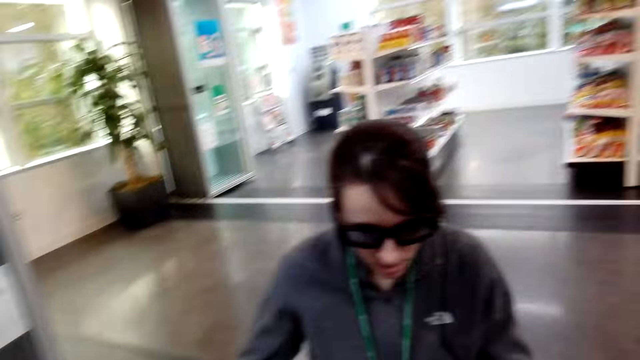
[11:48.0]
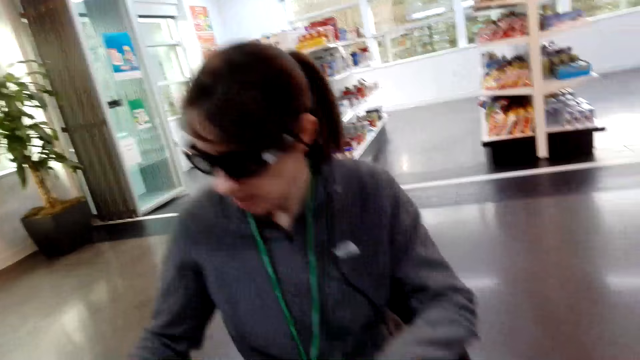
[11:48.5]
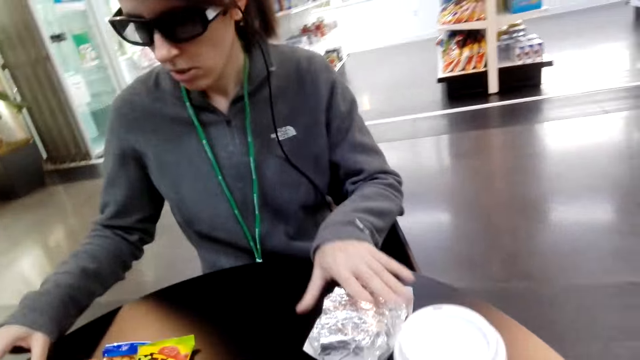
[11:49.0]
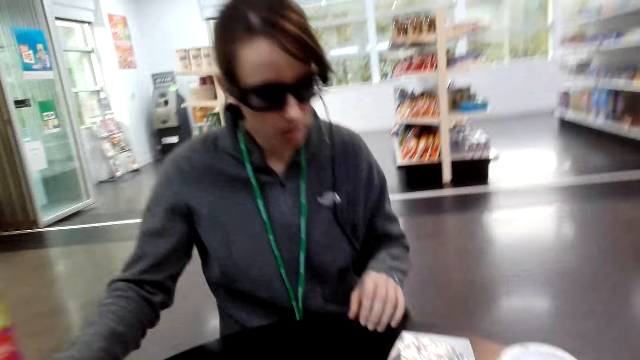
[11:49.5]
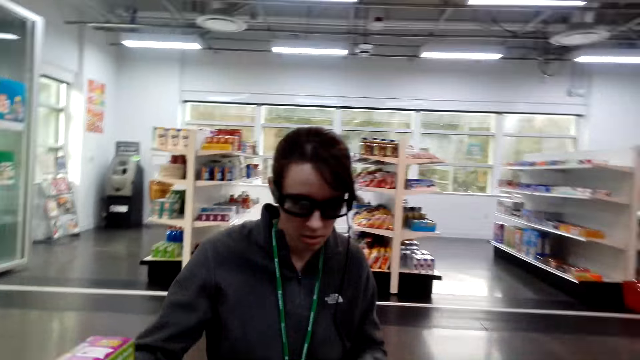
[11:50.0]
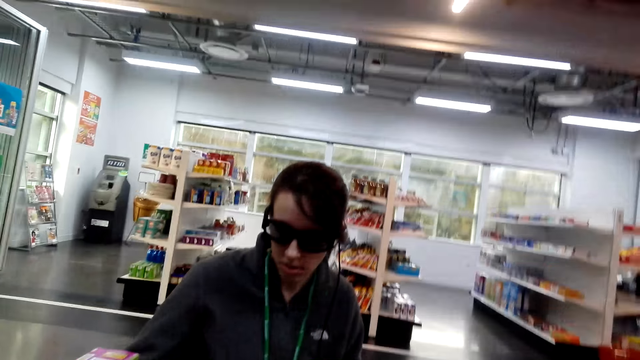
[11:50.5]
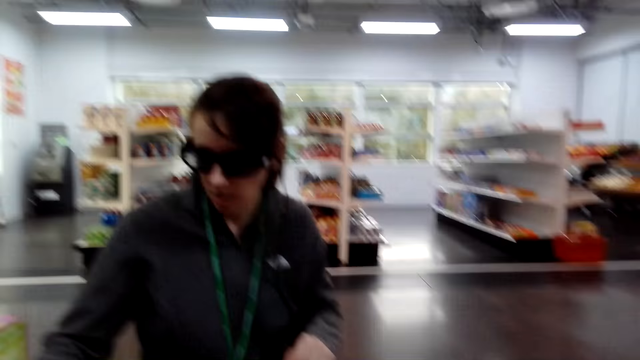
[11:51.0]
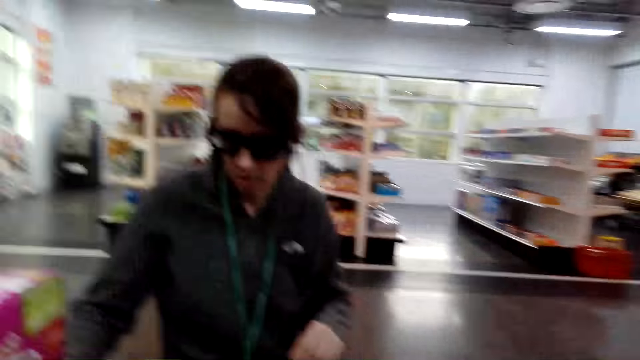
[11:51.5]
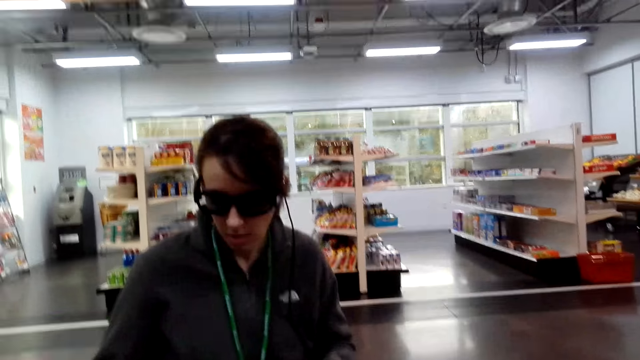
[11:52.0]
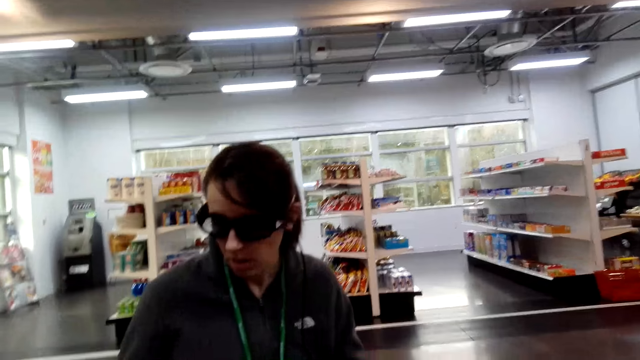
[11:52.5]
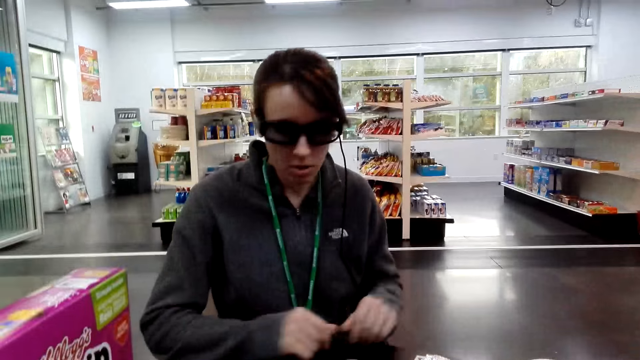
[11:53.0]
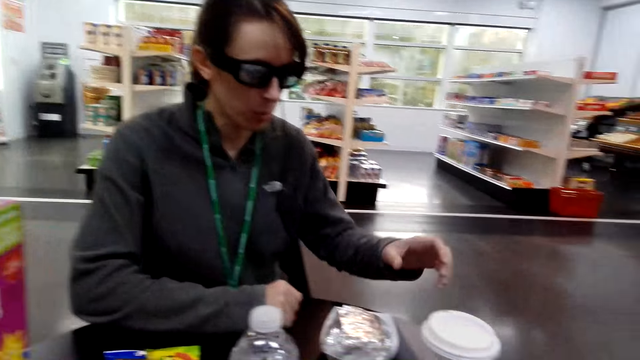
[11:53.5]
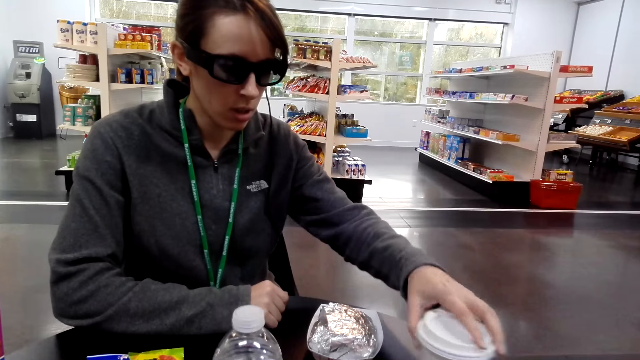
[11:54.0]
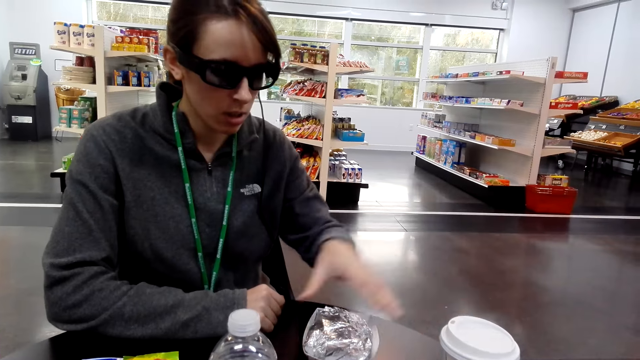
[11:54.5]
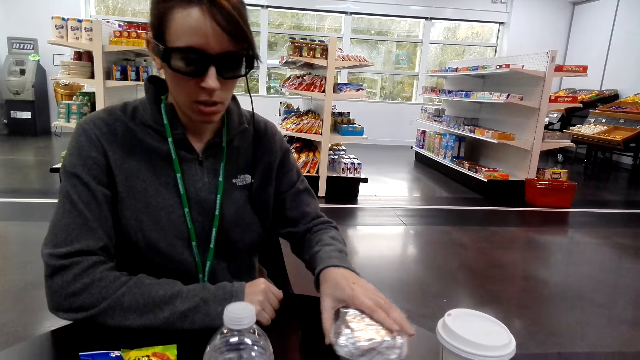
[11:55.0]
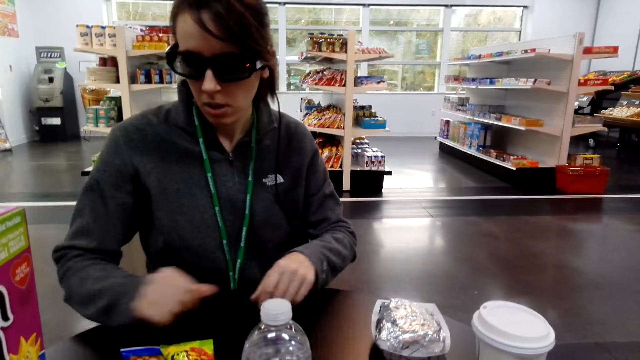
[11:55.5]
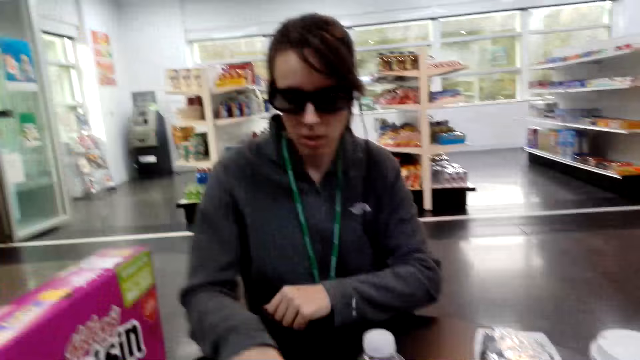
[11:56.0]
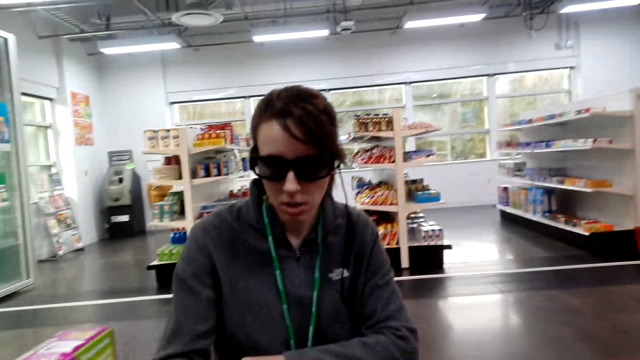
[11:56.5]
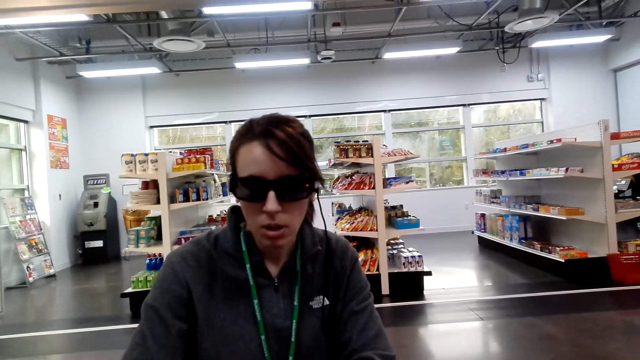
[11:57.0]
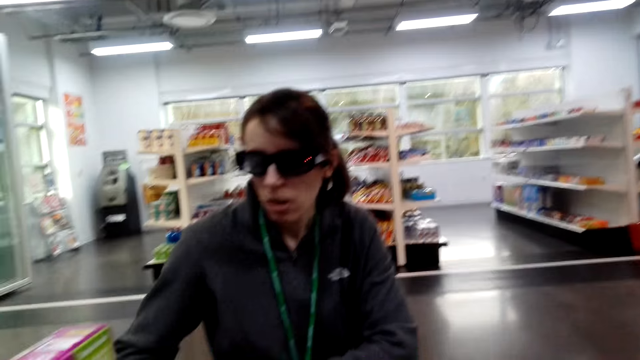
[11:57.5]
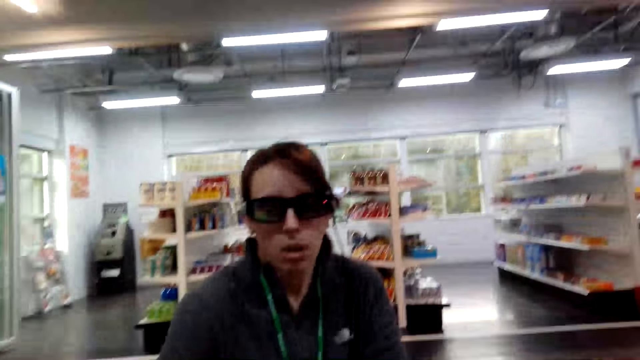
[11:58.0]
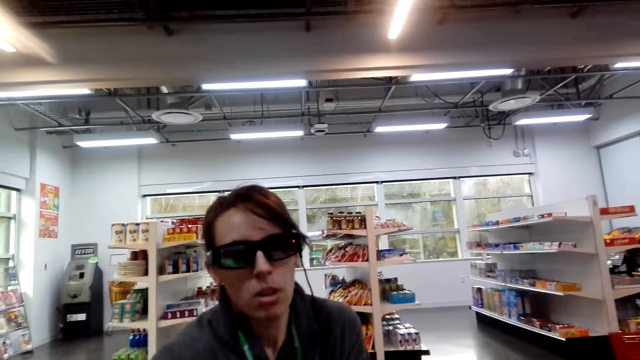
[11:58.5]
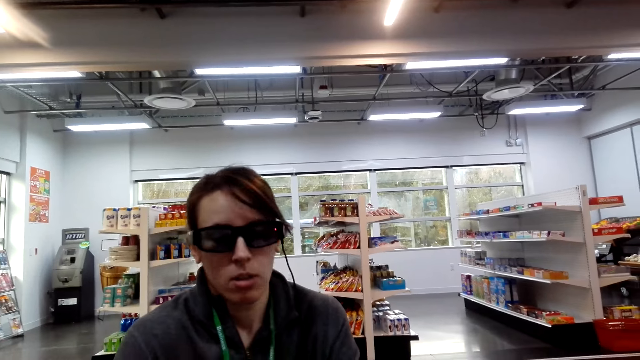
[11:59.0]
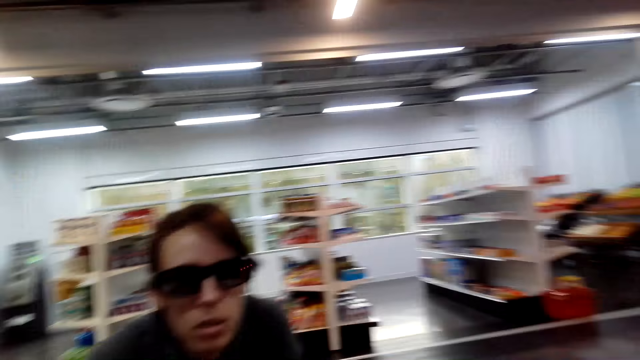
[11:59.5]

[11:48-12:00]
The camera wearer sits on a chair. They look around and talk to a lady. The lady clears part of the table. She pushes a tumbler. She pushes an item. The camera wearer looks around. They talk to the lady.

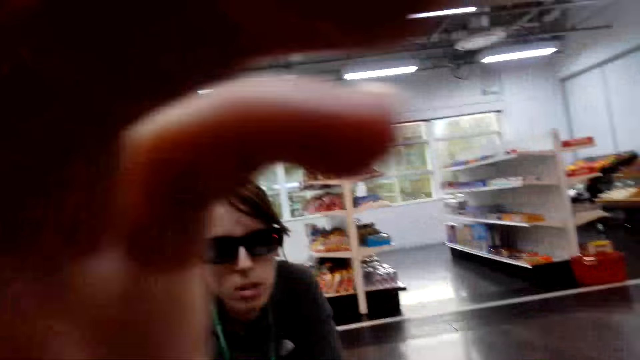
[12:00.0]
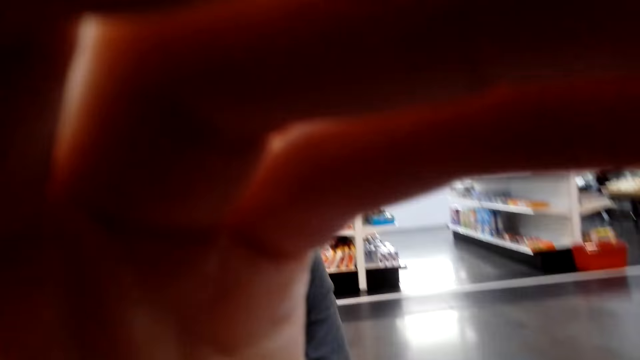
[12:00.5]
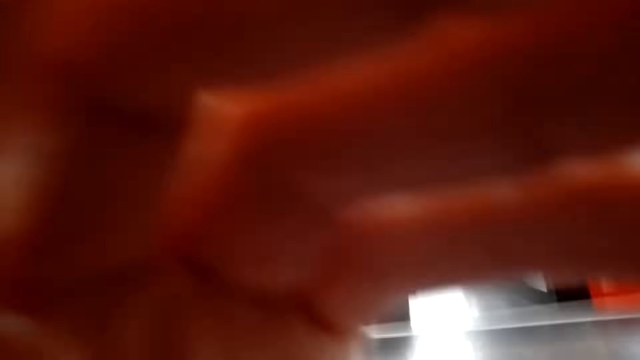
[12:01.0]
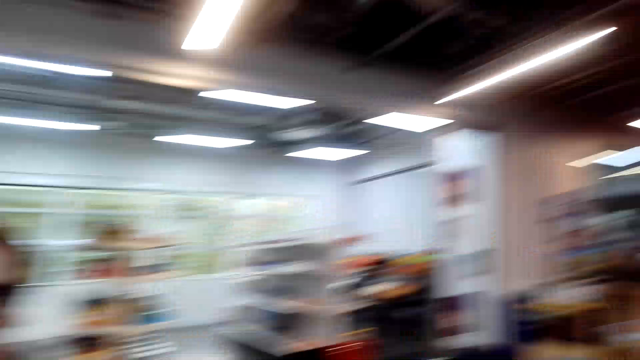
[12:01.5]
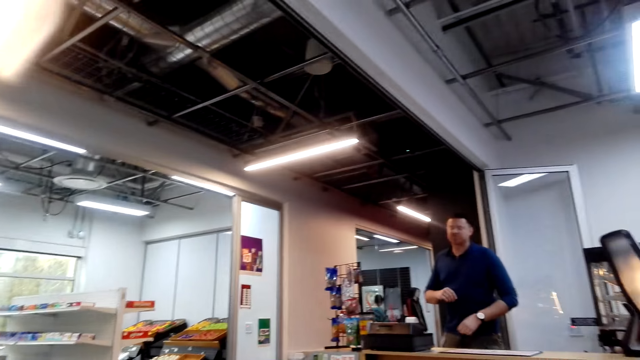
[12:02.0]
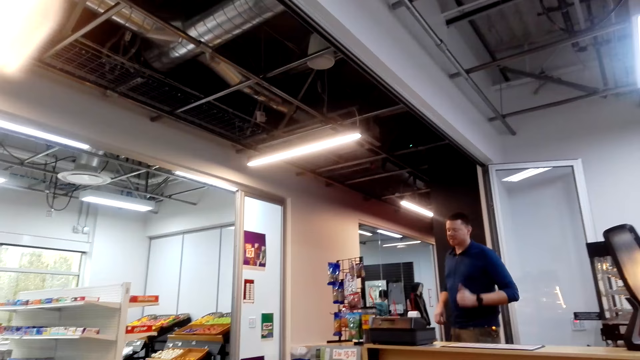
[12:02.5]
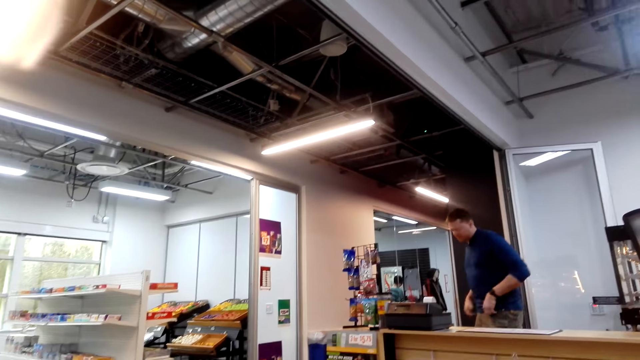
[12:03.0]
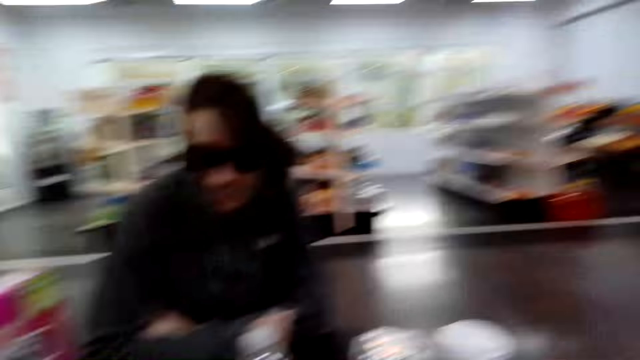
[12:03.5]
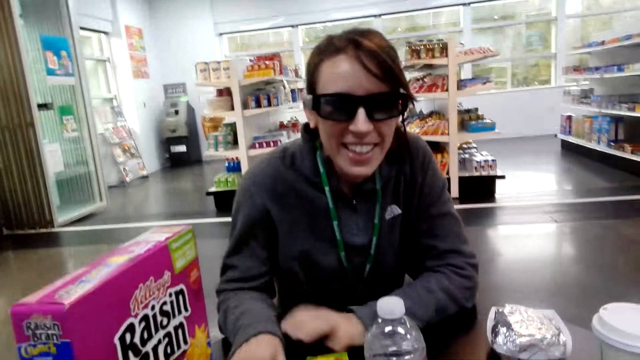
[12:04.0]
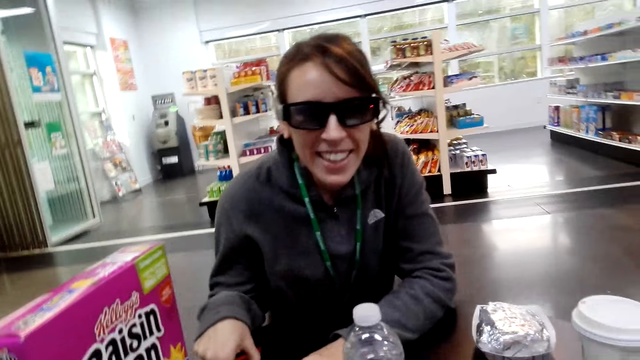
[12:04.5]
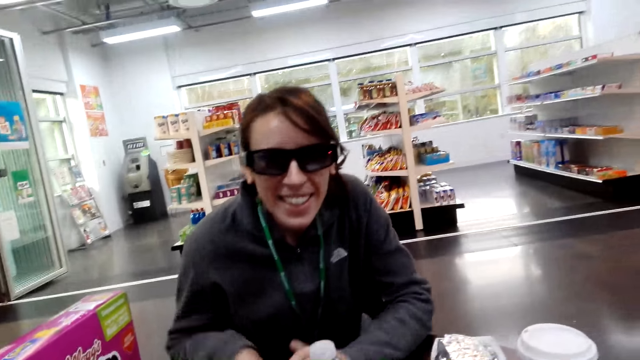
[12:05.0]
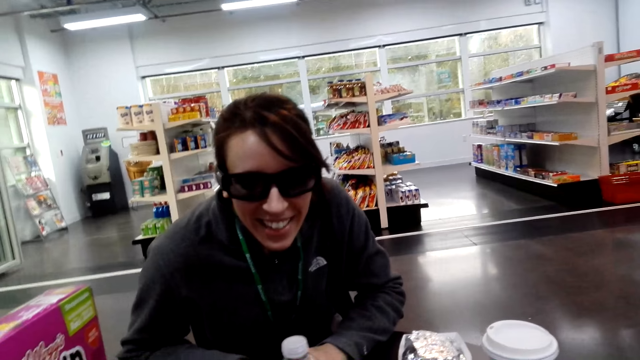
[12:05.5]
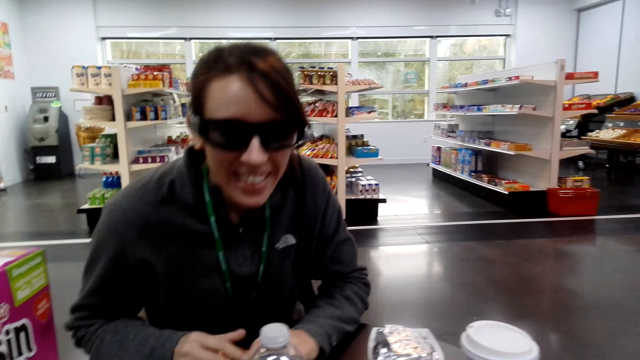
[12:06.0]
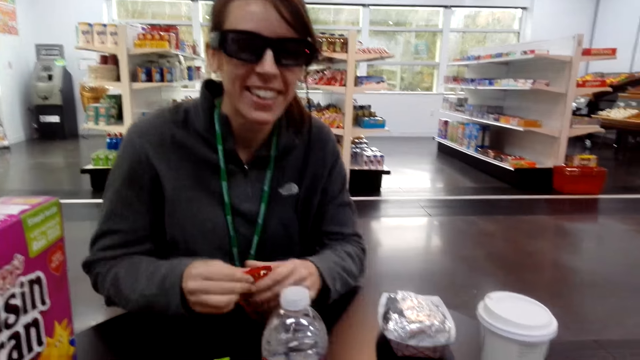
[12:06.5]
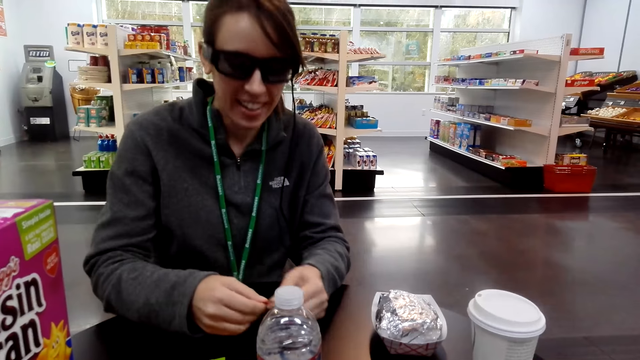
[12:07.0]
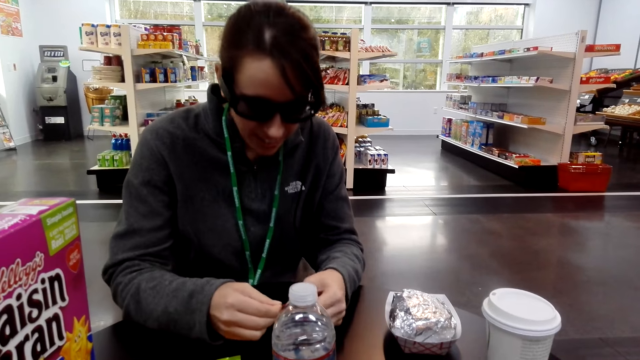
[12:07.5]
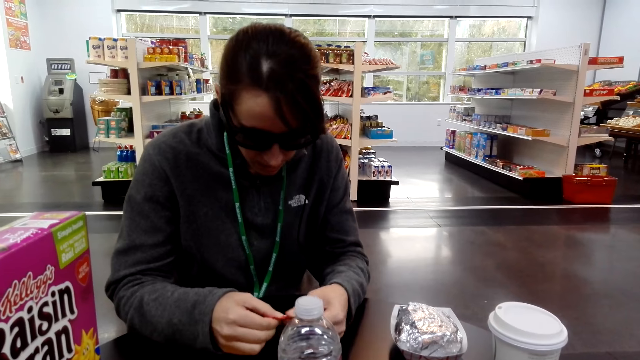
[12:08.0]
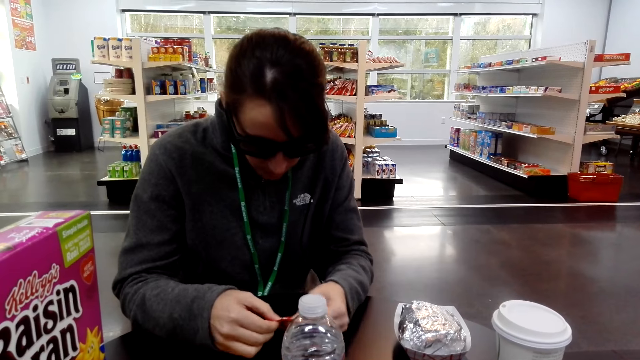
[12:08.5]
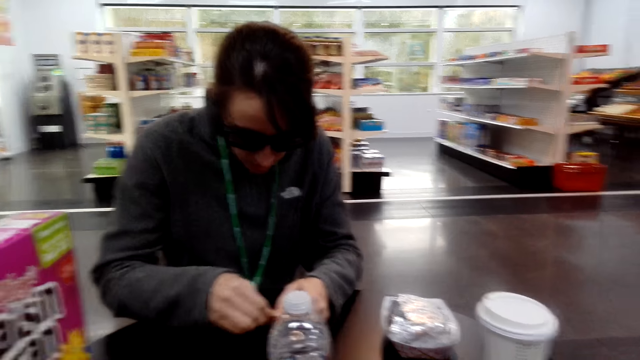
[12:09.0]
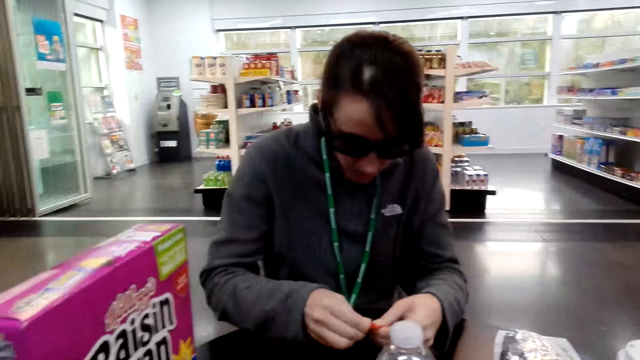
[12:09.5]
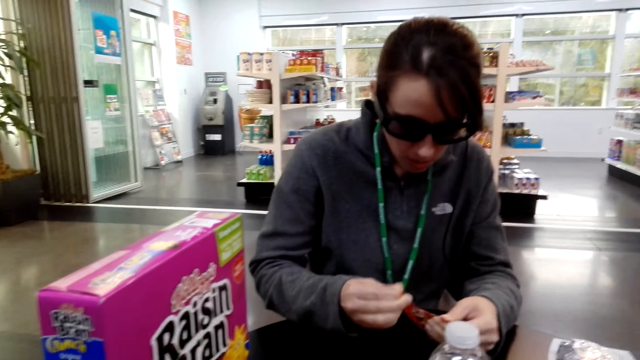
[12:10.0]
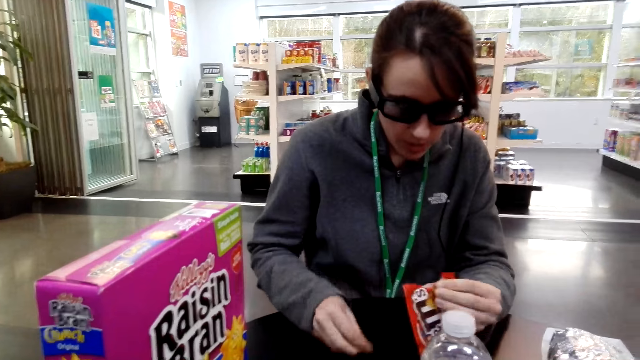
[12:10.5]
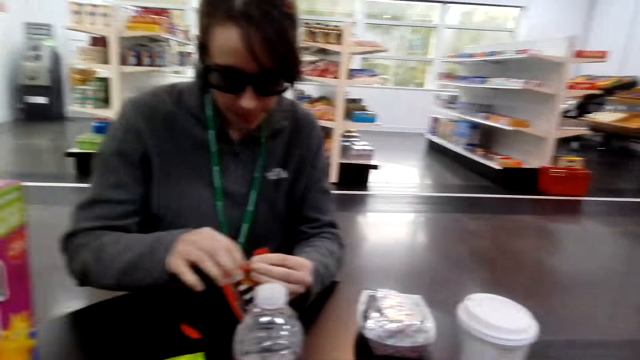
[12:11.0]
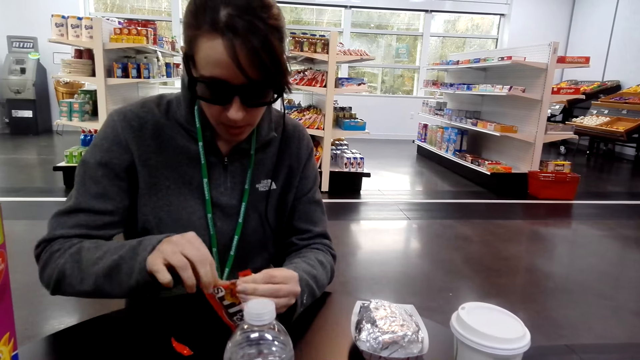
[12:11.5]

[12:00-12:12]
The camera wearer adjusts the camera. They hold their face. They look around. They talk to the lady. They look at the lady. The lady opens a gum packet or sachet.
